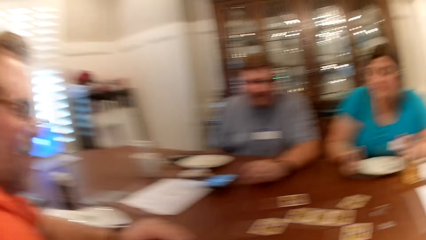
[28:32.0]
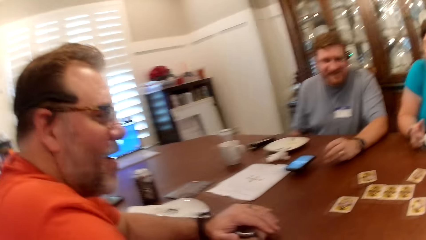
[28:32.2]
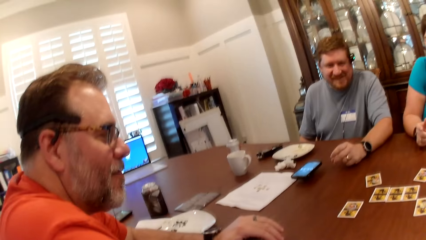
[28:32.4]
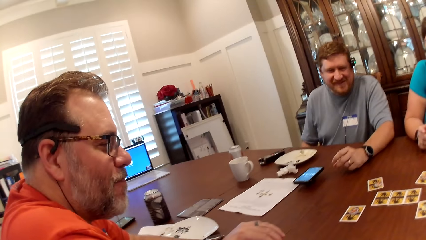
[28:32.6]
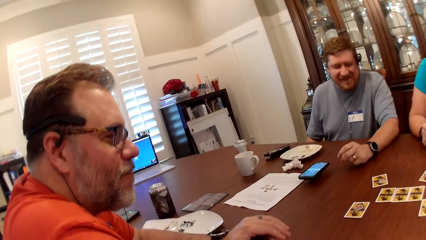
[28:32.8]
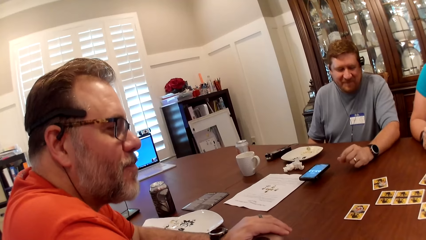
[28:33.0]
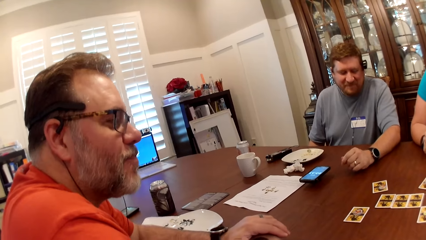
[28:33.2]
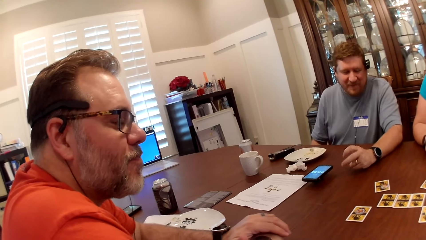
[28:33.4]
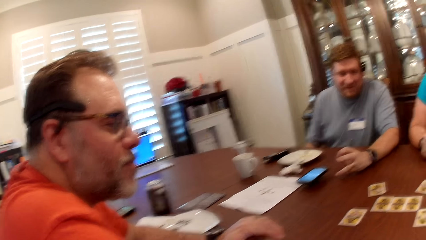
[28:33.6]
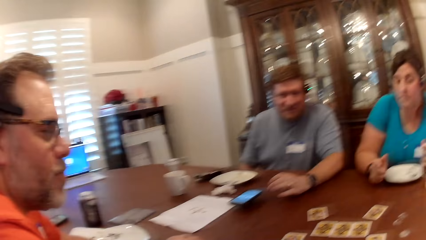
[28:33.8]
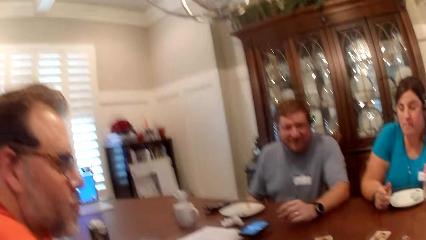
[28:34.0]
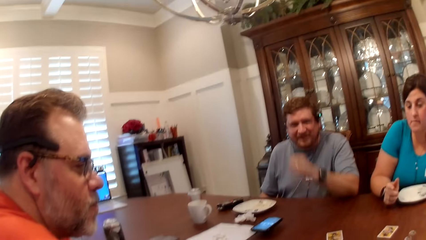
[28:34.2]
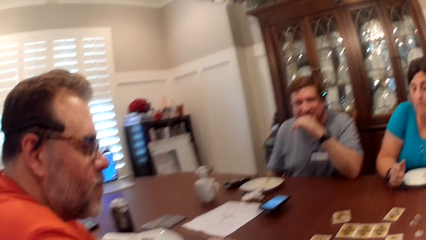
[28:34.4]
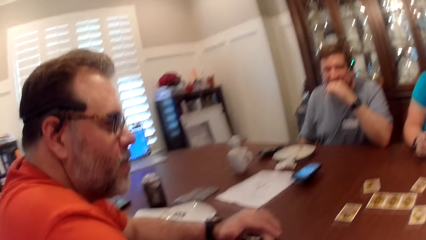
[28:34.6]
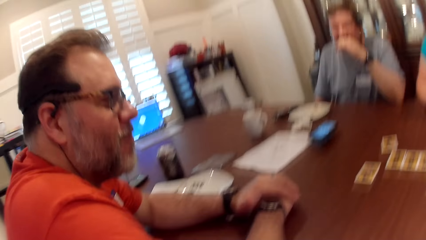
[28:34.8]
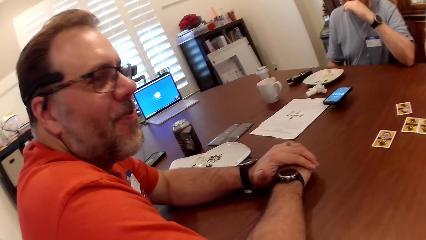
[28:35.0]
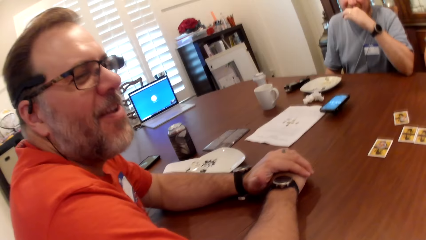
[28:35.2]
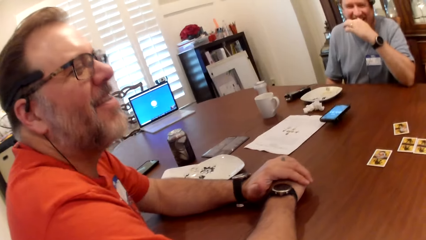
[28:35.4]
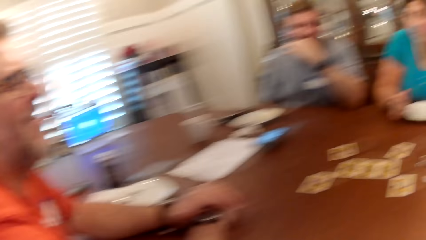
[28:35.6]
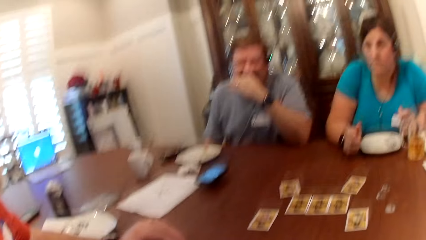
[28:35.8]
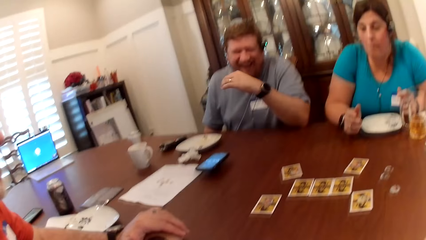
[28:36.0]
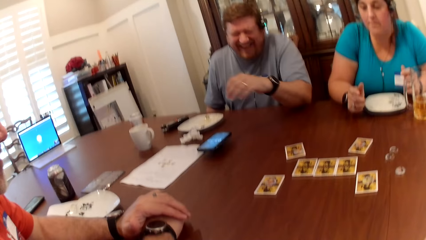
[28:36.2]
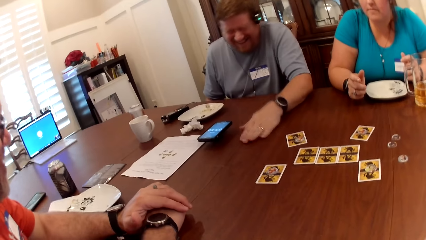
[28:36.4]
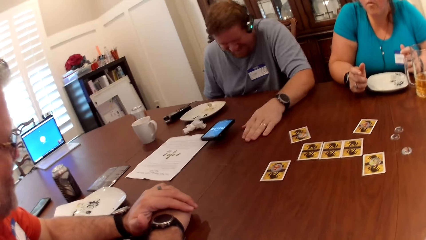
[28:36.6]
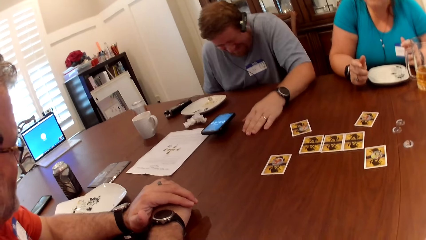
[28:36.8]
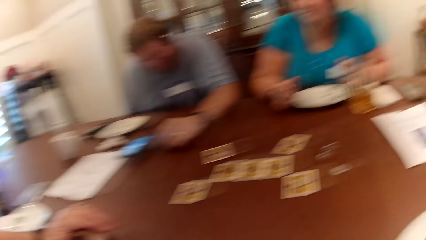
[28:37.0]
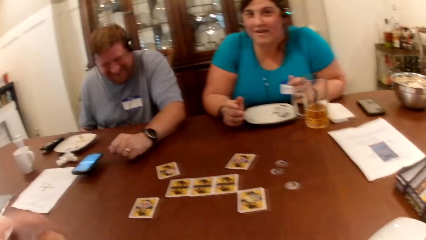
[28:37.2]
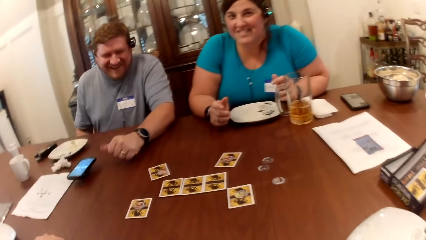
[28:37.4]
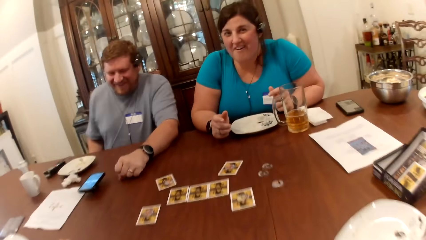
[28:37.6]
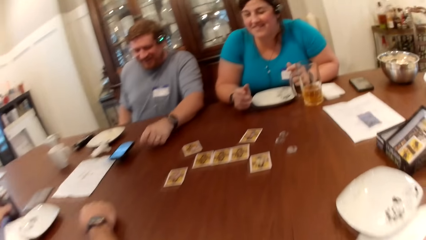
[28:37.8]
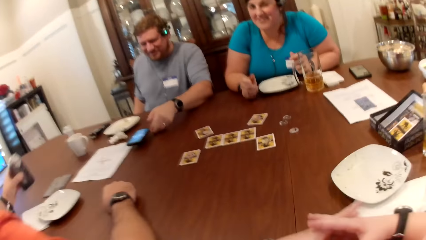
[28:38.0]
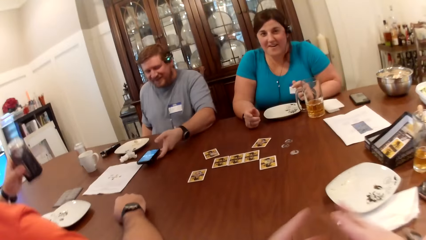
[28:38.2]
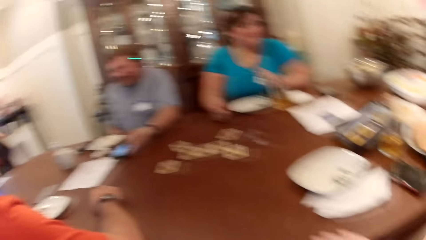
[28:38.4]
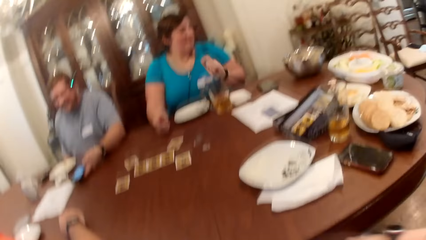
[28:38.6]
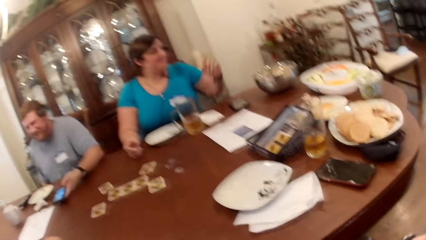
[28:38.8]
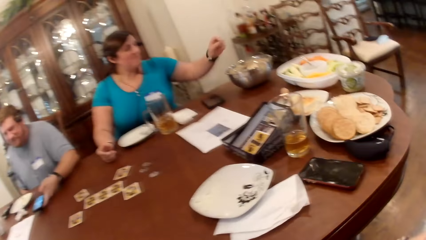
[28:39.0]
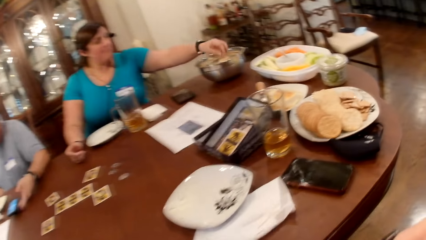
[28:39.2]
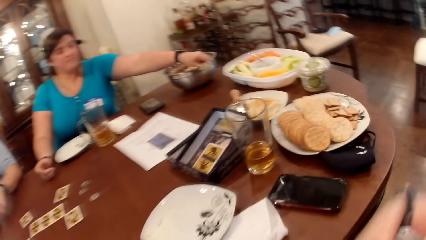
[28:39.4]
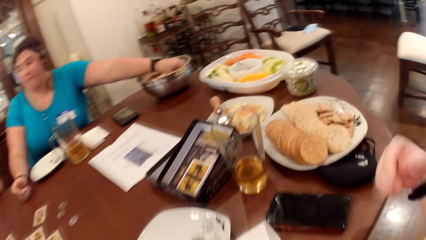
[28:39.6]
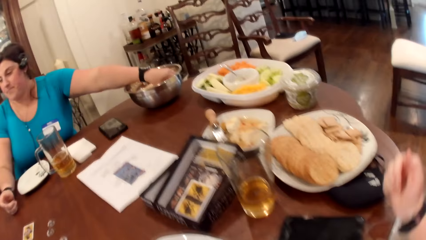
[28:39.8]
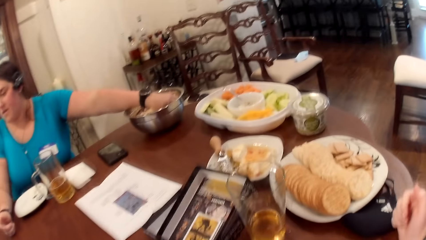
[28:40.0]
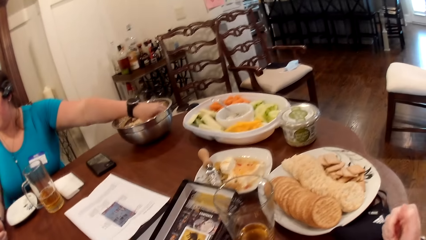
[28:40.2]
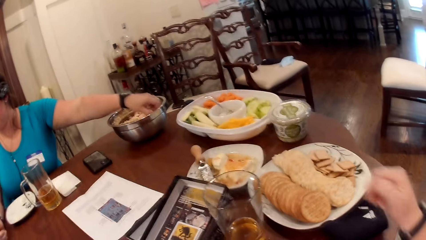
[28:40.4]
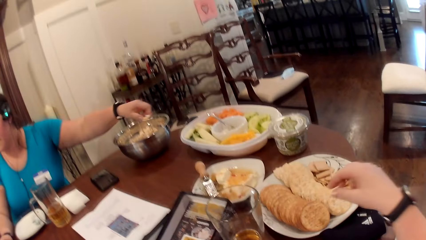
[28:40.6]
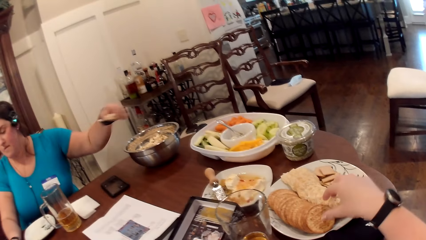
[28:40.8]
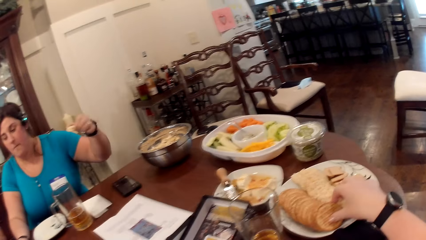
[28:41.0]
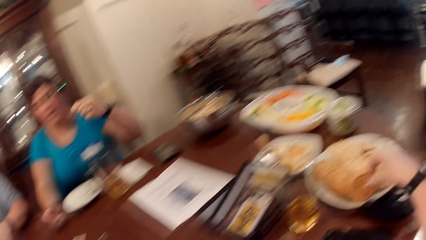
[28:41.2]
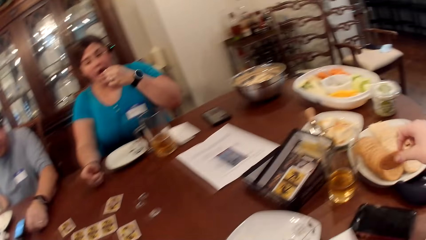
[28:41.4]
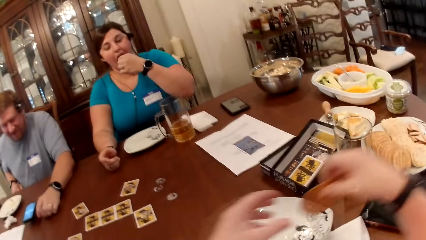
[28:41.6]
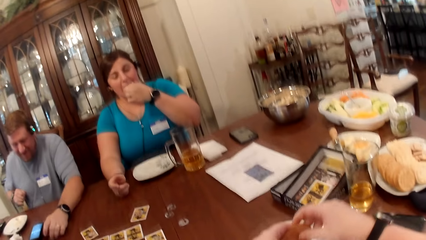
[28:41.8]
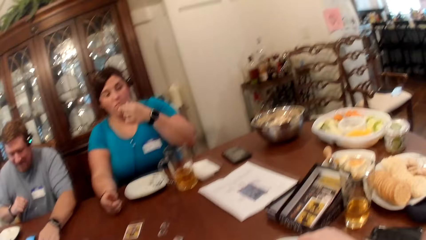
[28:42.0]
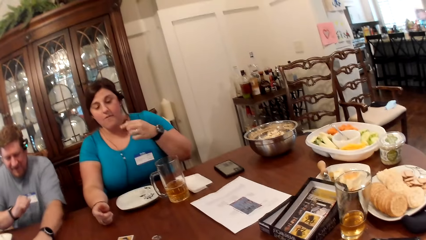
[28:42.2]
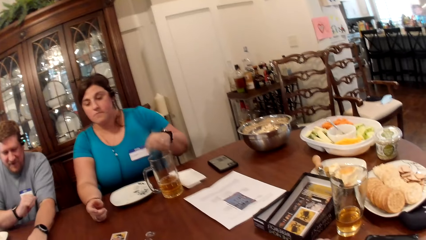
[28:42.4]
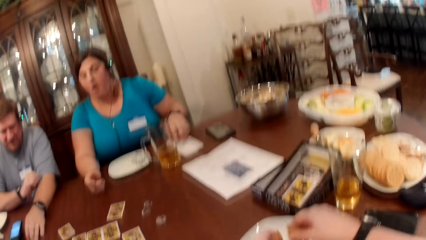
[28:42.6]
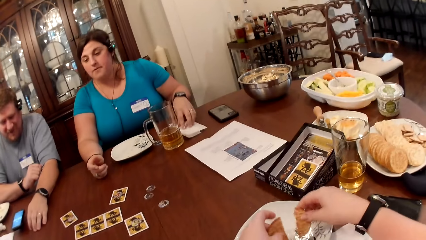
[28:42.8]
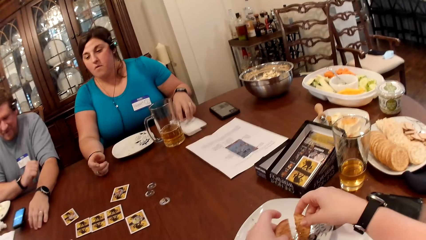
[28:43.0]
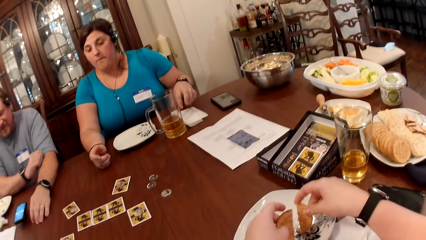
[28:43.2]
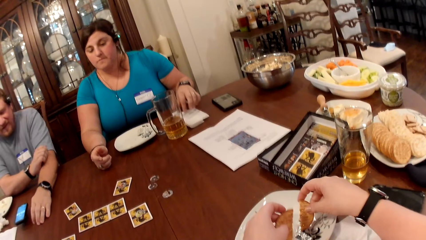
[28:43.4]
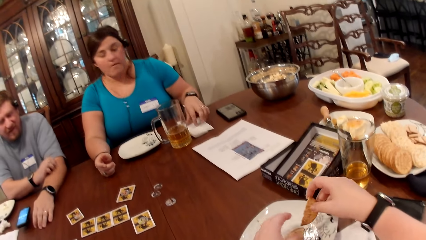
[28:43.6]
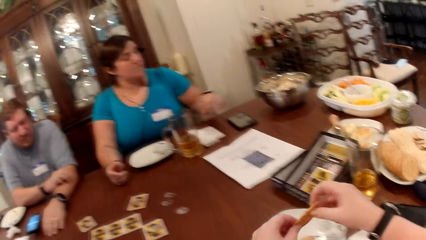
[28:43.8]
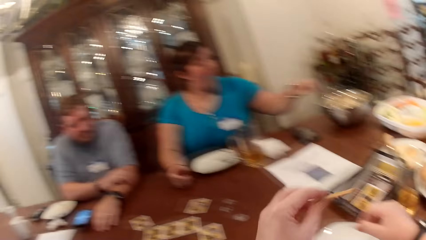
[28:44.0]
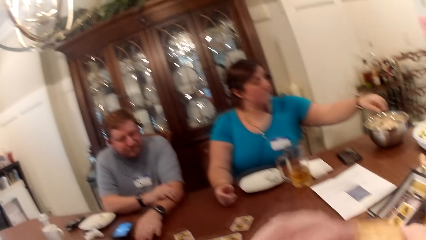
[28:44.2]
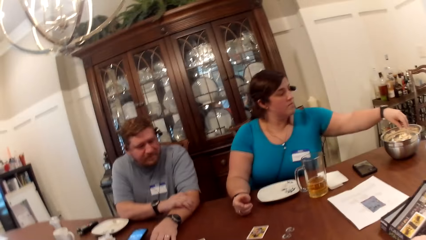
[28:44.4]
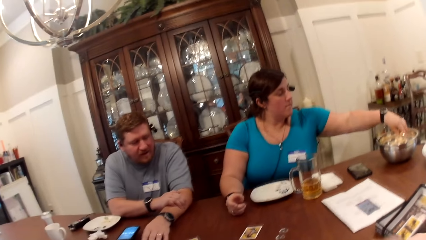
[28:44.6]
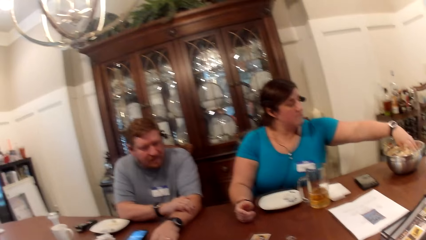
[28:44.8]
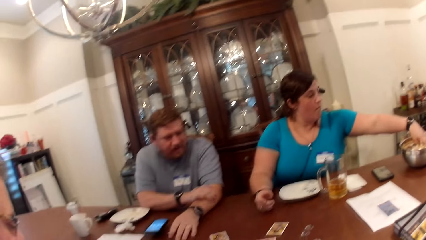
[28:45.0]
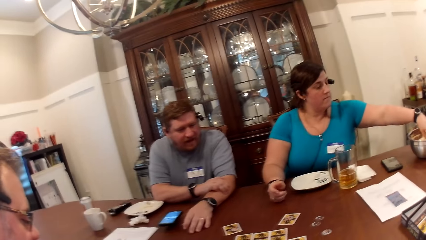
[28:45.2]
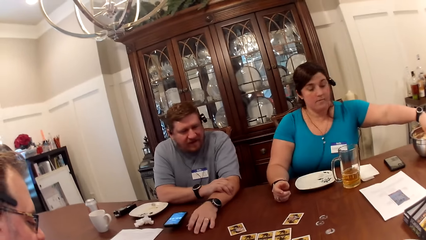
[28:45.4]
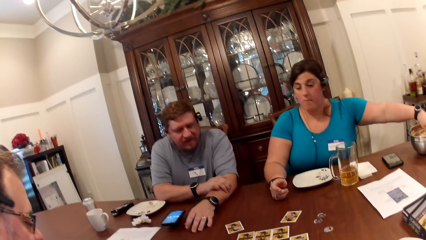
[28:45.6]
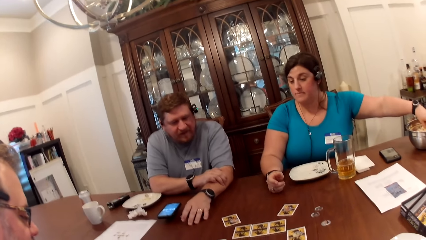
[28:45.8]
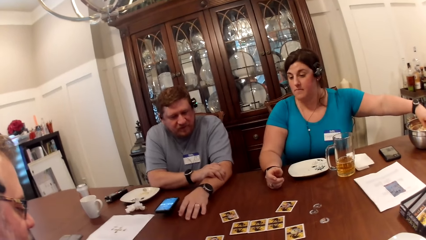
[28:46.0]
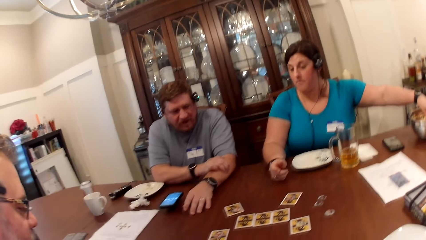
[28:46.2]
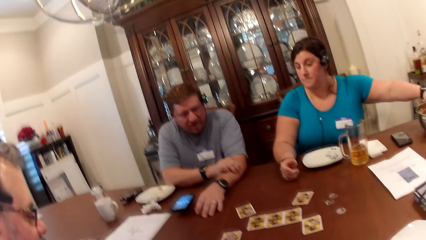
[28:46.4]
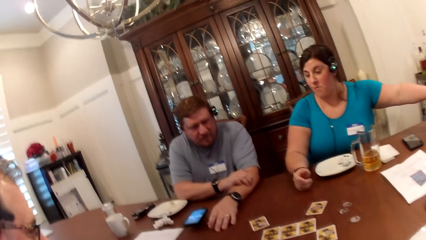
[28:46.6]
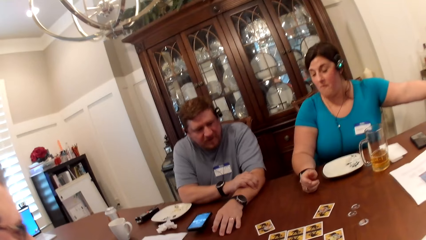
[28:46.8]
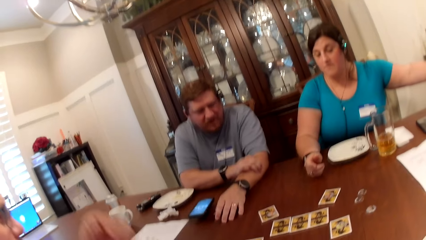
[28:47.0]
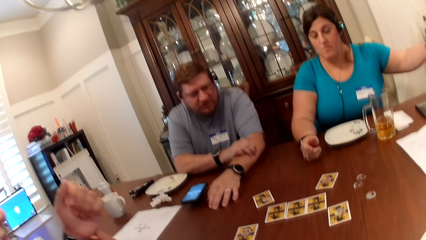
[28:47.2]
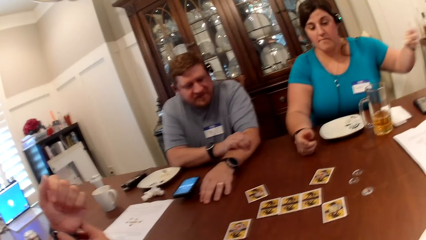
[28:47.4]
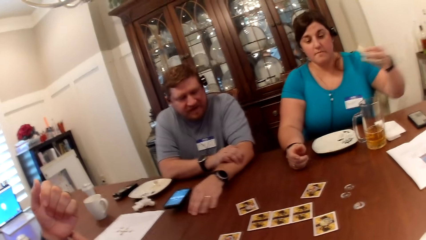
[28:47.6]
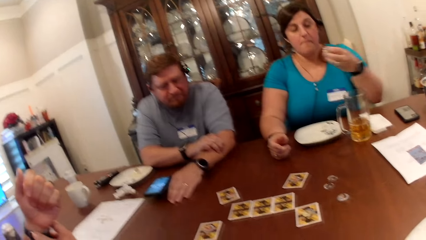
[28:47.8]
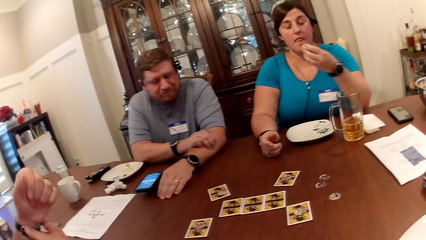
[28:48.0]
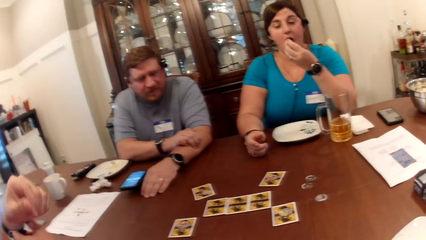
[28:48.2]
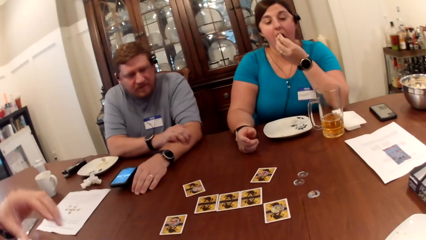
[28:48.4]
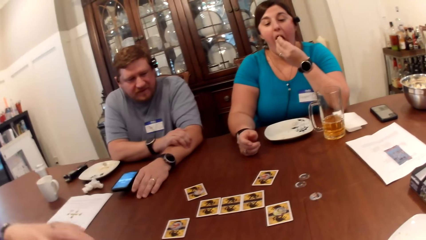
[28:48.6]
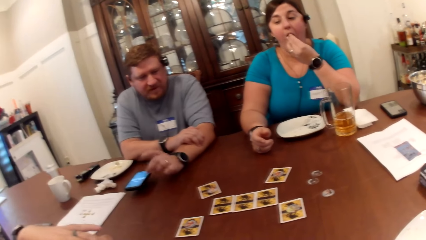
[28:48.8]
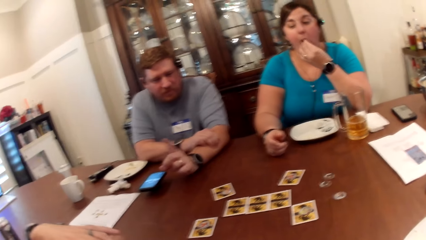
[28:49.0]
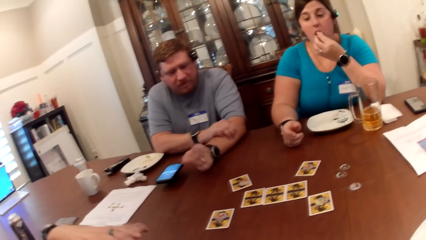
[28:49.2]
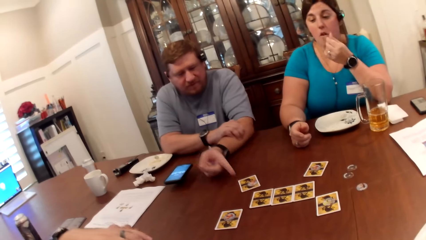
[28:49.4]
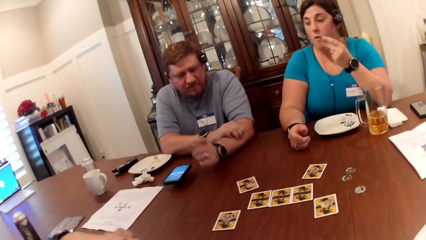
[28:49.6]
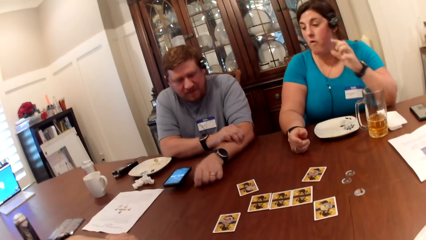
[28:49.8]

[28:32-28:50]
A man dialogues with the camera wearer. The woman picks up some popcorn in the bowl on the table with her left hand. The camera wearer picks up a biscuit in a plate on the table with her right hand. She passes the biscuit from her right hand to her left hand. The woman eats the popcorns in her left hand. The woman cleans her left hand on the serviette. The camera wearer drops the biscuit in the plate with her left hand. She passes the biscuit from her right hand to her left hand. Another man converses with the camera wearer, the woman and the first man. The woman picks up some popcorn in the bowl on the table with her left hand. The camera wearer eats the biscuits. The woman eats the popcorns in her left hand.
